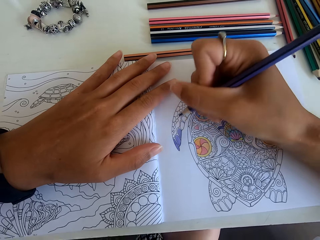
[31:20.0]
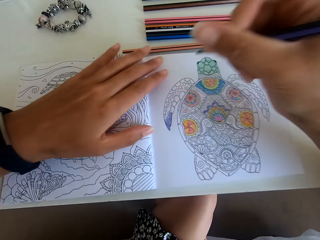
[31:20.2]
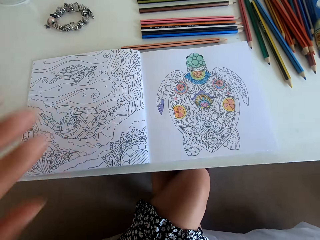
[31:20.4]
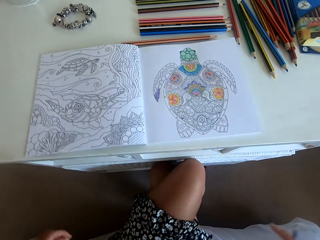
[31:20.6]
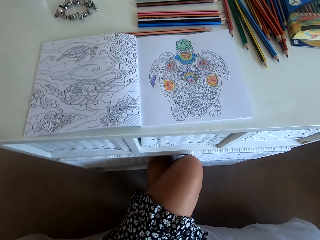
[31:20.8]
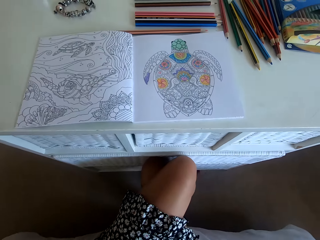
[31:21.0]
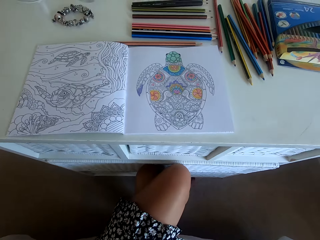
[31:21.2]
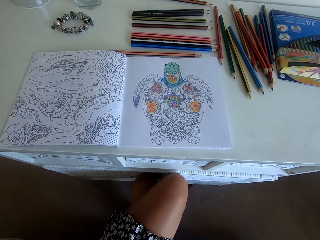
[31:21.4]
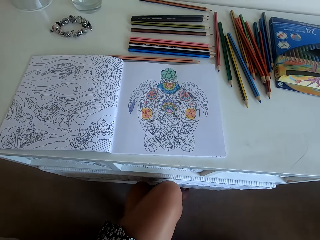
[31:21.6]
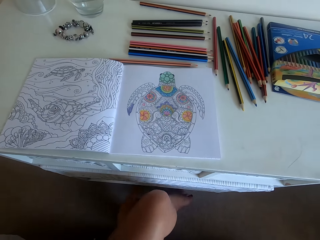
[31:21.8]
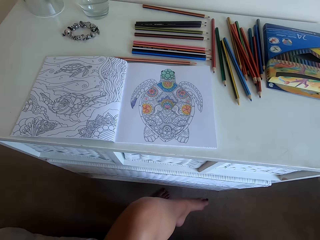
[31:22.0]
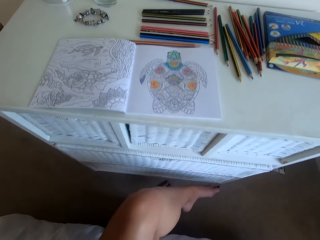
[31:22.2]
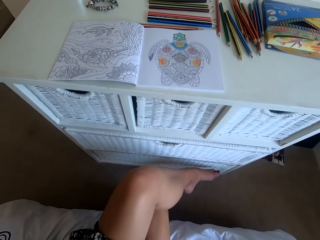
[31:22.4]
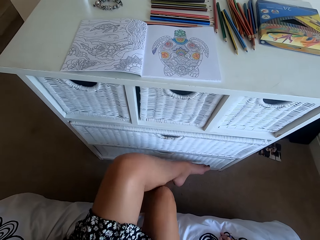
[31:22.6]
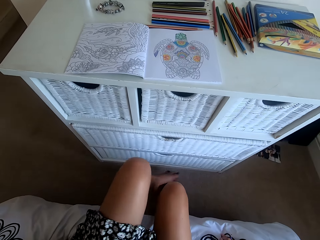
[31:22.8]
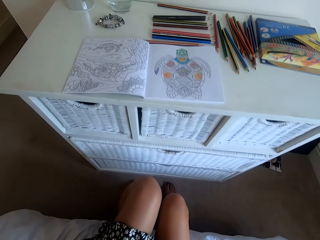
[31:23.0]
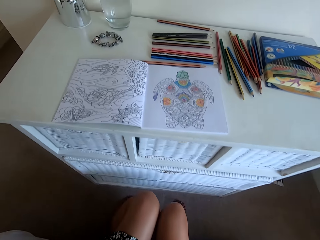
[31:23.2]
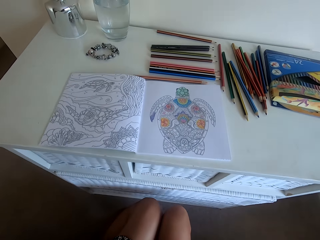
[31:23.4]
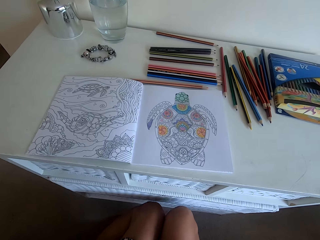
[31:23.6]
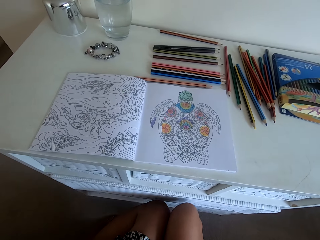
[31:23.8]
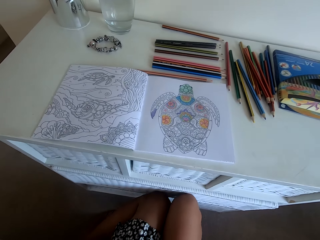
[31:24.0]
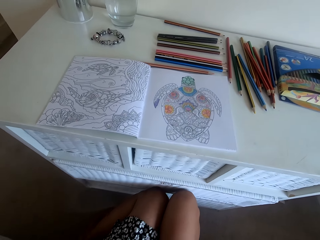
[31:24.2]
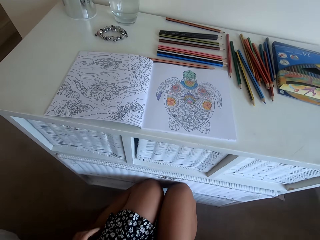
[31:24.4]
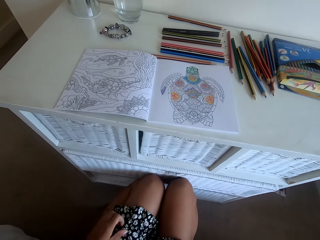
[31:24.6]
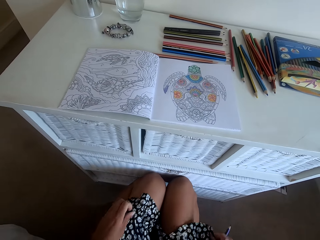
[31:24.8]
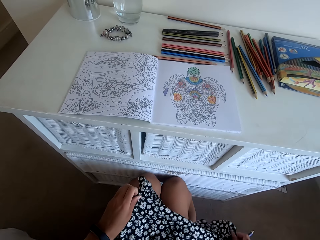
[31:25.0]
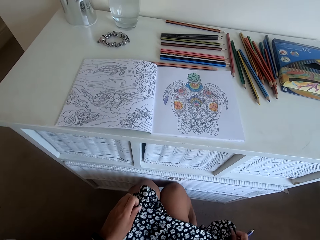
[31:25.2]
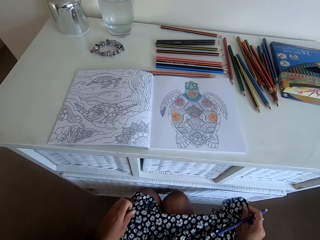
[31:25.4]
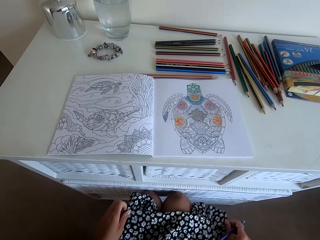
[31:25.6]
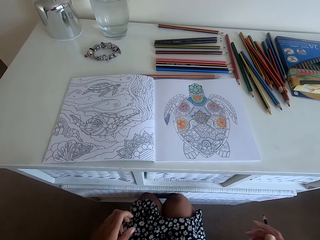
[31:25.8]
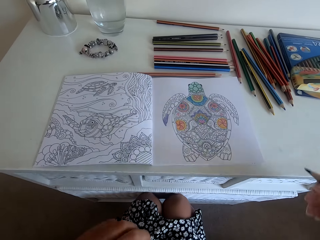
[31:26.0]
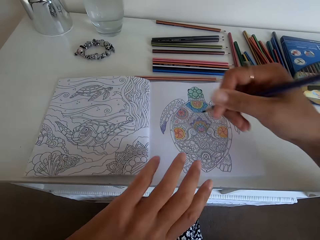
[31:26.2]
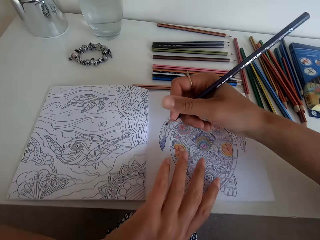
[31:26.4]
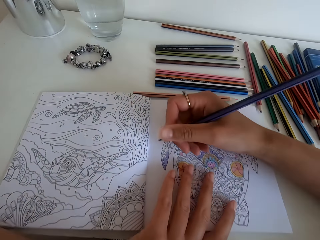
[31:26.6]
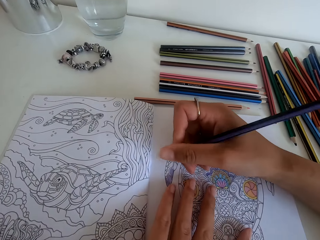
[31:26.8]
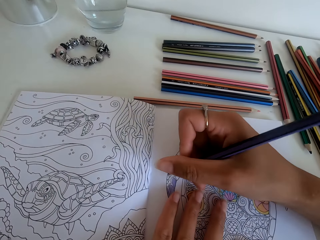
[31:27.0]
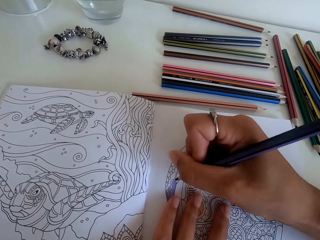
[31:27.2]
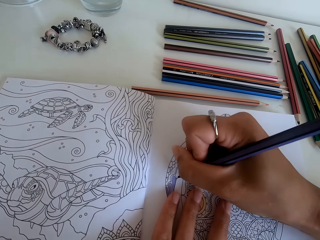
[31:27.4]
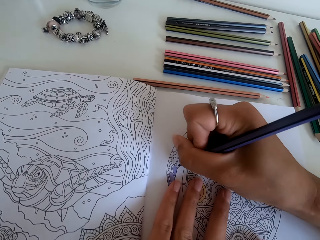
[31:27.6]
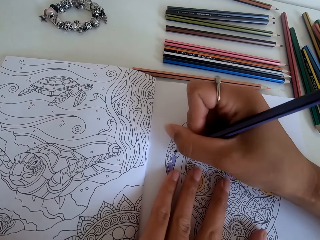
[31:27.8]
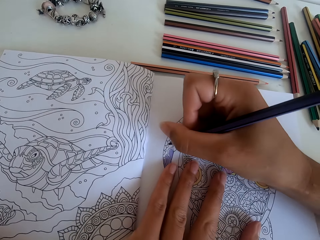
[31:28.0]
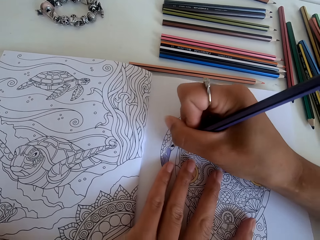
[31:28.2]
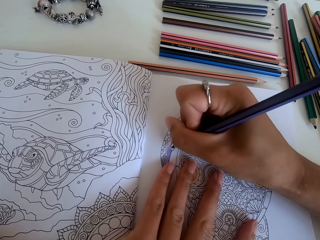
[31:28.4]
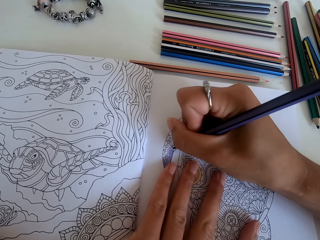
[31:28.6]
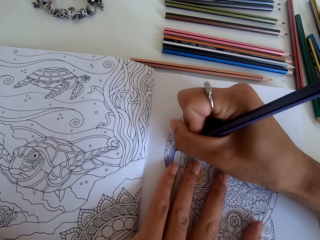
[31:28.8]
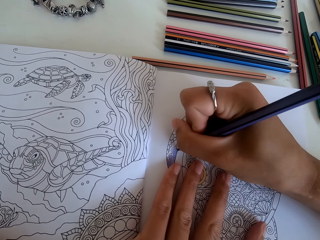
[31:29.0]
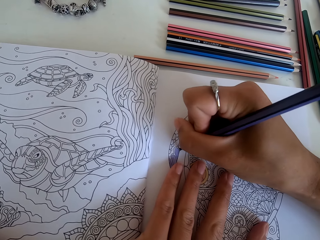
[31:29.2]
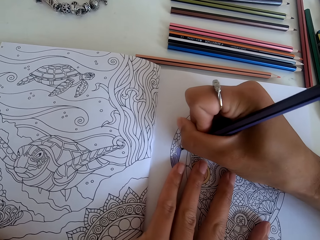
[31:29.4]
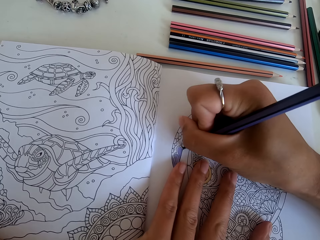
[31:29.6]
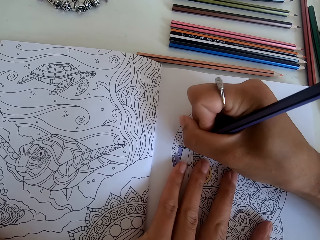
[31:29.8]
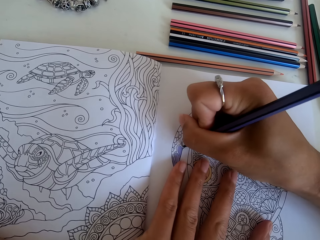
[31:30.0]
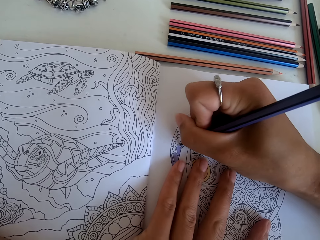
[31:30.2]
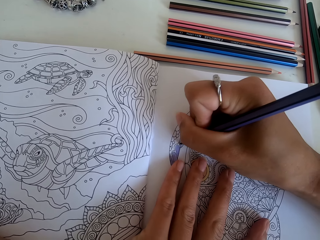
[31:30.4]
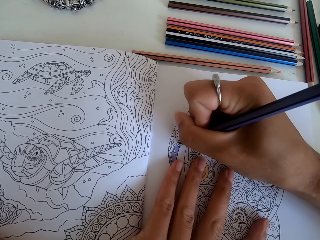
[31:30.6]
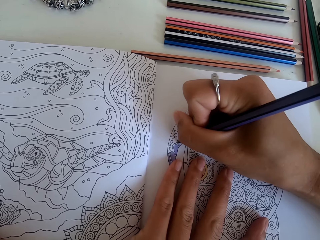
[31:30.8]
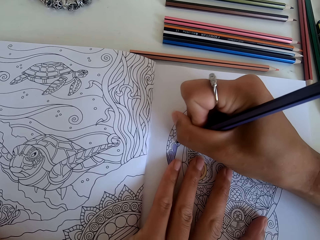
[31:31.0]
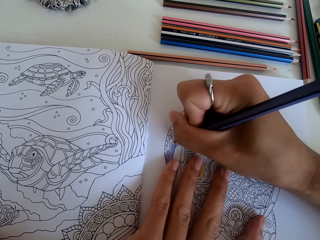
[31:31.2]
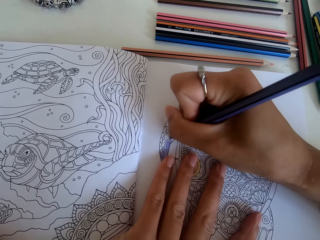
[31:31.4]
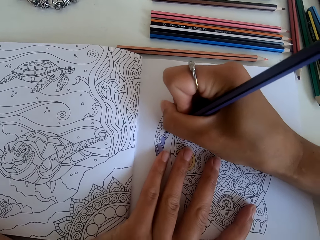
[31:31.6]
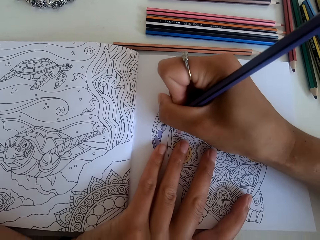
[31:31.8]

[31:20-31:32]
The camera wearer sits on the chair by the table. They stretch the cloth with the left hand. They color the picture on the book with the color pencil and hold the book with the left hand.

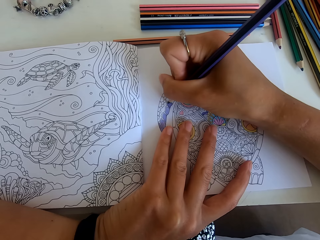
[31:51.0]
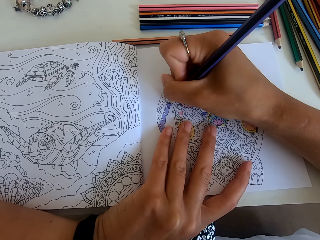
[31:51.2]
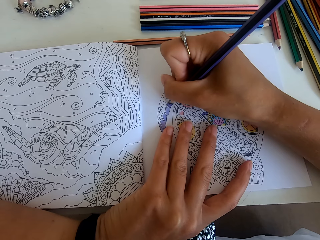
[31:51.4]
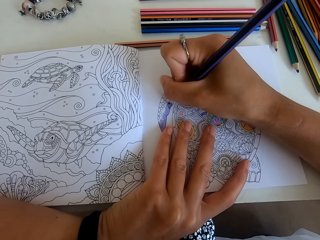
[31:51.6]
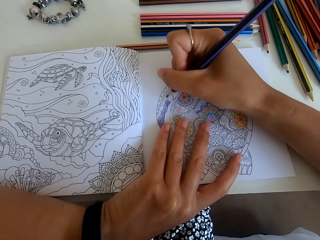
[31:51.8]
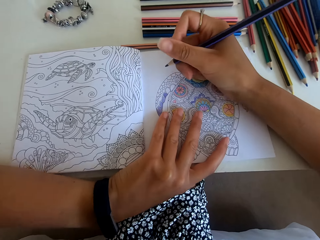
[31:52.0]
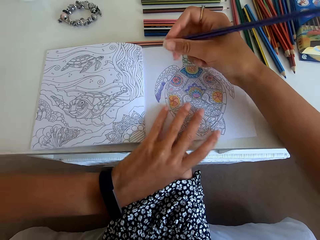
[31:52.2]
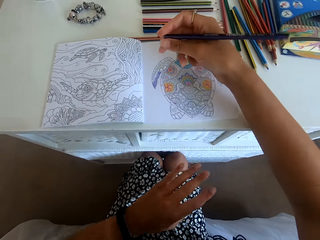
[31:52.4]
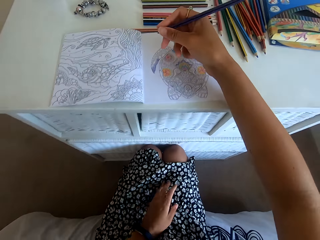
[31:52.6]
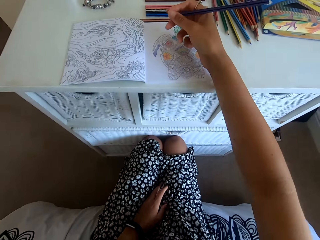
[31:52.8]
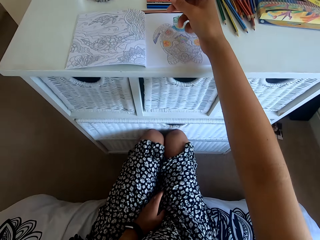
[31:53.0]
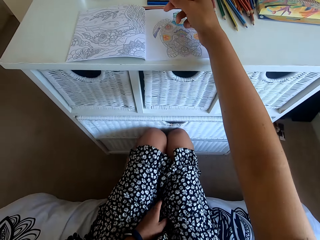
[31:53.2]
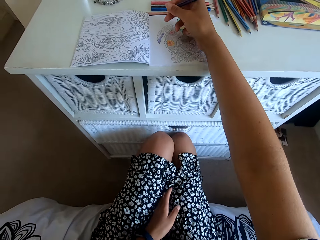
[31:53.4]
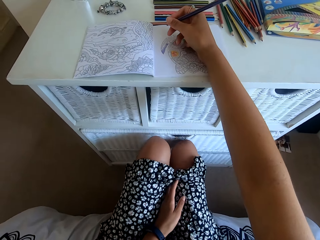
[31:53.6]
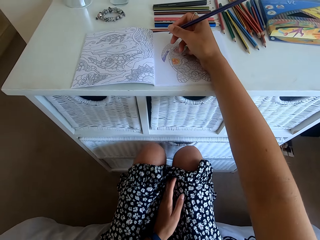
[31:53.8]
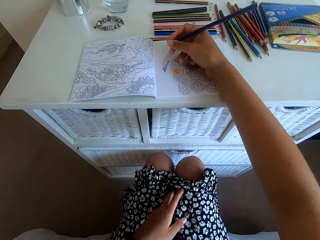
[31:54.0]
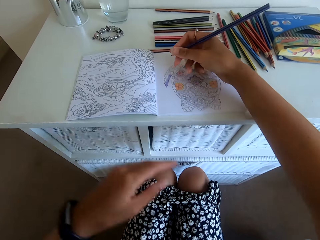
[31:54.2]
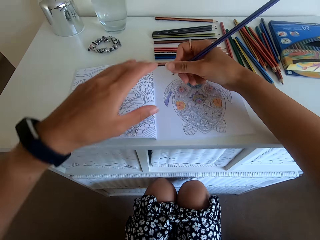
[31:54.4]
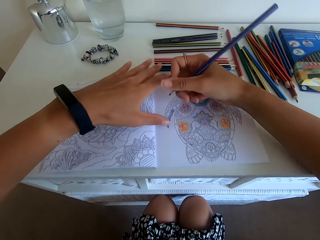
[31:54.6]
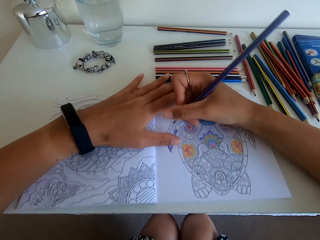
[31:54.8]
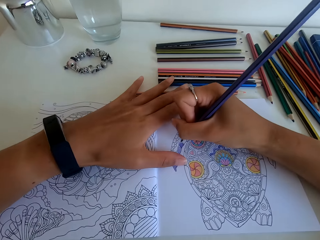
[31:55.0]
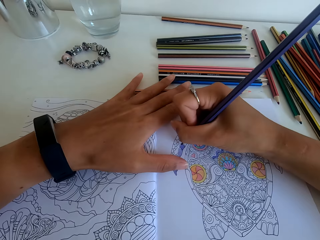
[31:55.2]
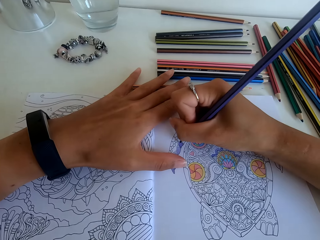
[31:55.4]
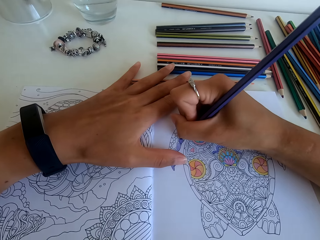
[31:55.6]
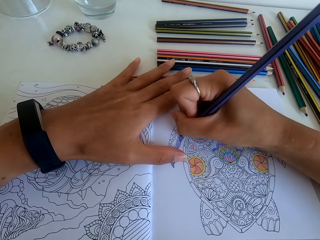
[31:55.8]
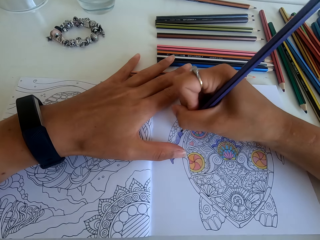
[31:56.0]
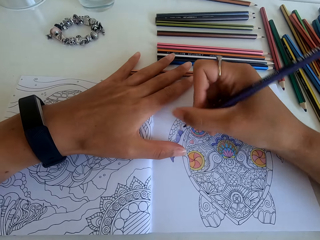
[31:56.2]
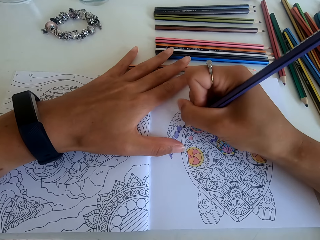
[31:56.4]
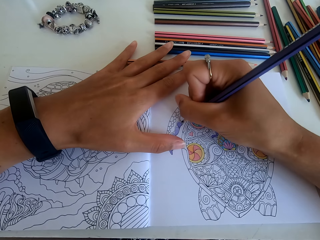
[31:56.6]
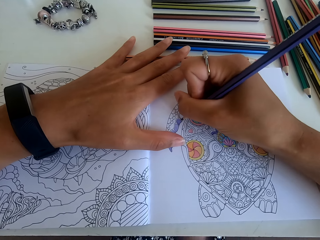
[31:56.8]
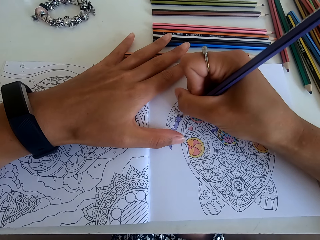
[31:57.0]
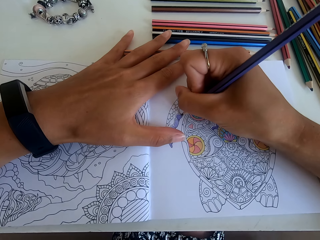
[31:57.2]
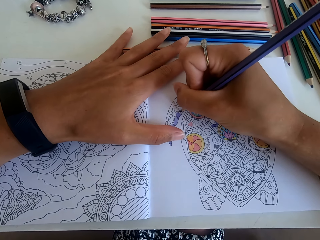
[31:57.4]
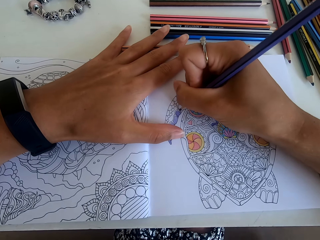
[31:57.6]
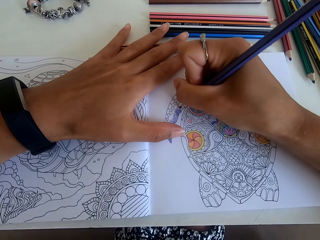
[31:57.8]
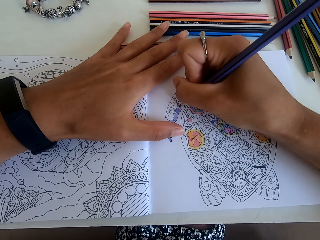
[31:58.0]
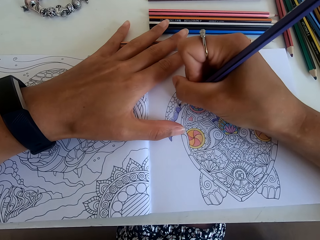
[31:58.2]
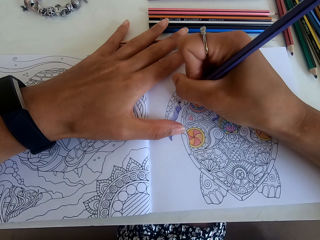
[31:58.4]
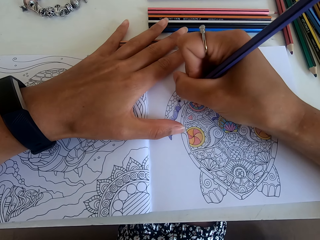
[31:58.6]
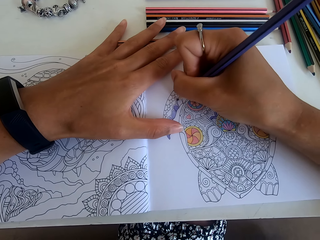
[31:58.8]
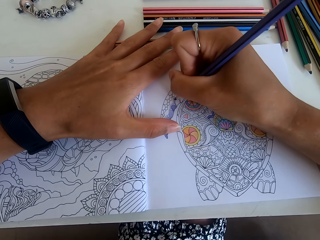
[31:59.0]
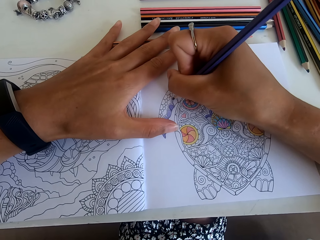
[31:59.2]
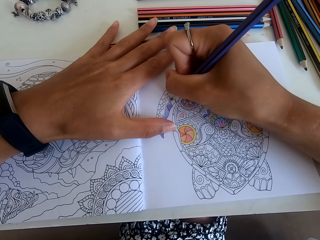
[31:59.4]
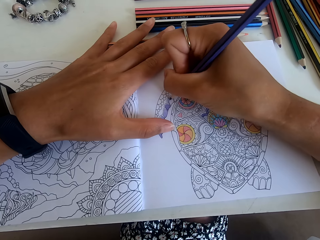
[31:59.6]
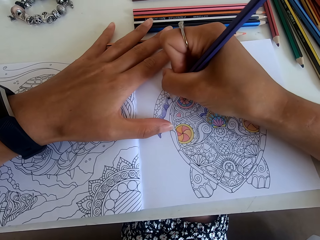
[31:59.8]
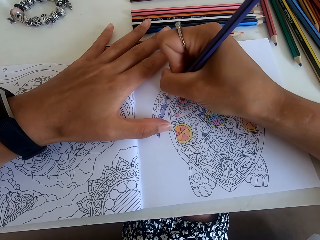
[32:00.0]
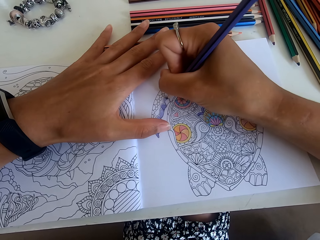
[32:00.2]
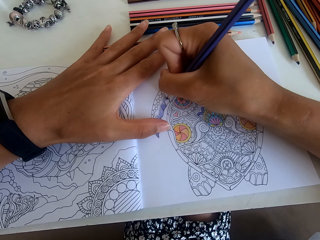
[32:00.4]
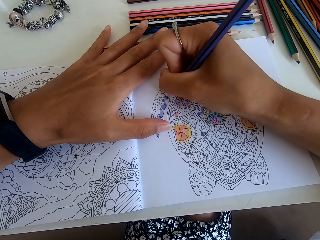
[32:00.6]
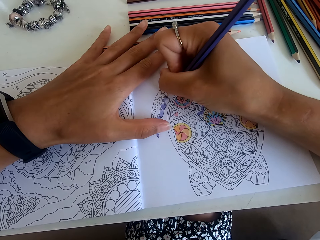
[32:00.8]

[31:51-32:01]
The camera wearer pushes in cloth between the legs with the left hand. They color the picture on the book with the color pencil.
